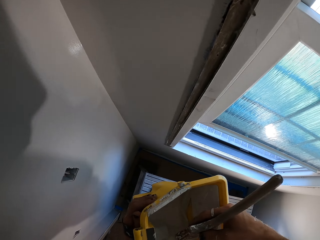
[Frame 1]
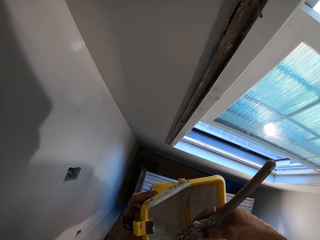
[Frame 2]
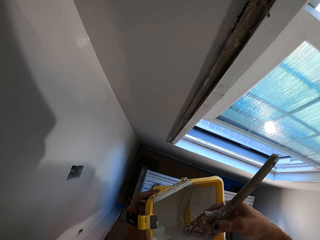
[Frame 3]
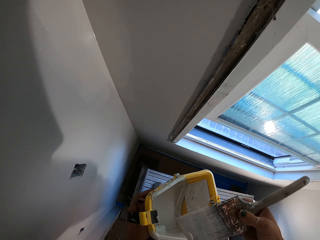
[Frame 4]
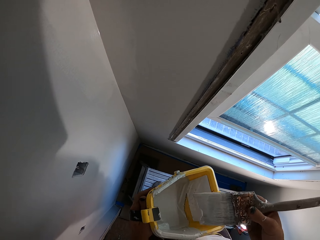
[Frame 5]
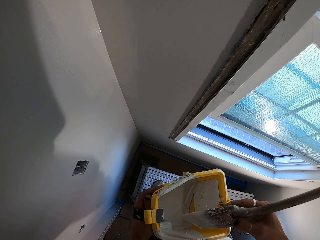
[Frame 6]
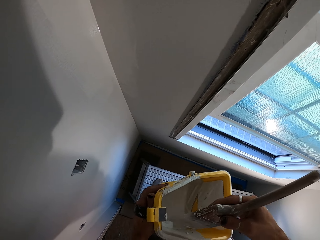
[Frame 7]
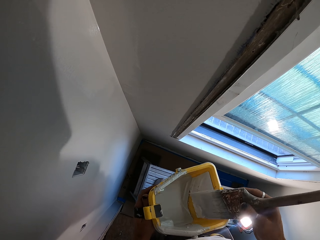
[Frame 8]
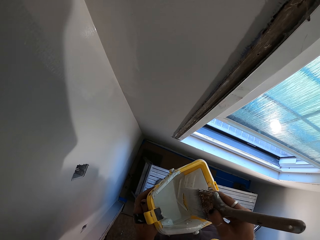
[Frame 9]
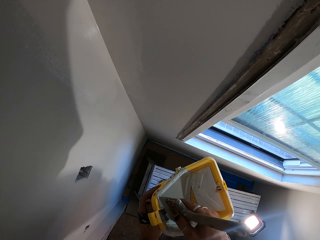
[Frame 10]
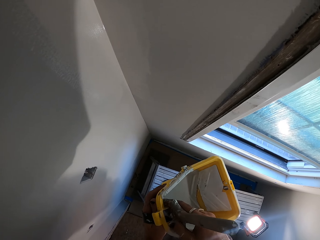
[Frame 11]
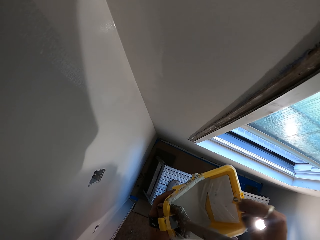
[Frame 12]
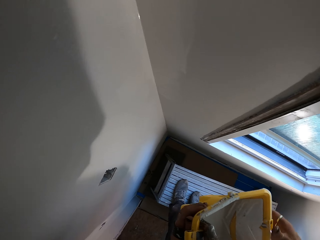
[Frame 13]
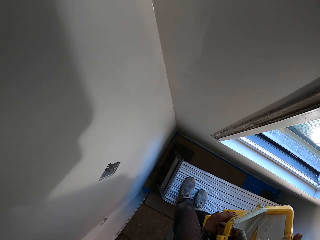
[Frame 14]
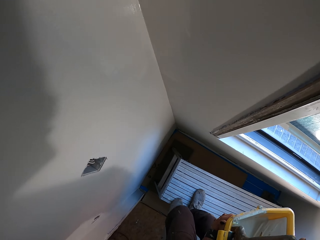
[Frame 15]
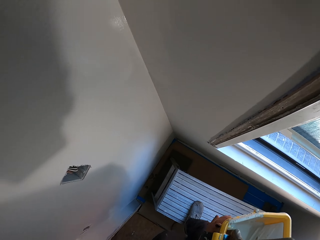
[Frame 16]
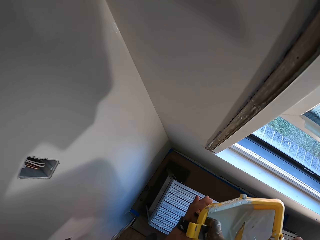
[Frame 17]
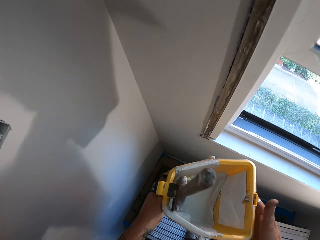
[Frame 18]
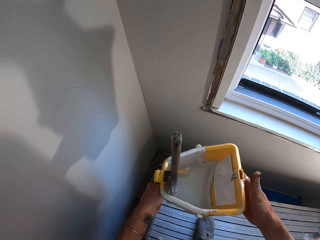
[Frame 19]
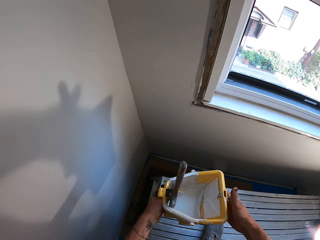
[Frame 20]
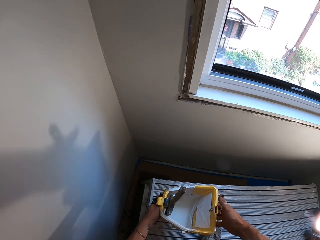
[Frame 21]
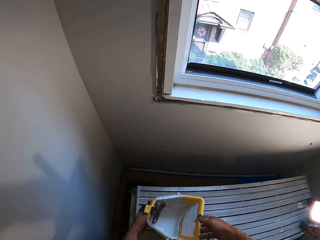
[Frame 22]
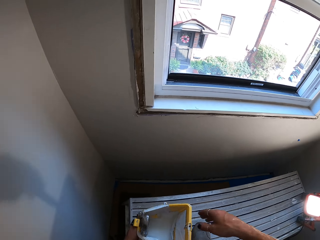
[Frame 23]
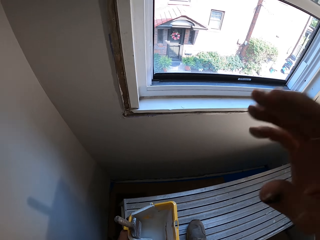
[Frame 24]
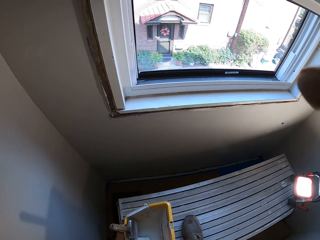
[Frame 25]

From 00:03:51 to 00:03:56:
The camera wearer dips the paintbrush in the paint. They move the brush side to side. They get down the aluminum bench. They dip the brush in the tin and put the tin on the ground with both hands.
